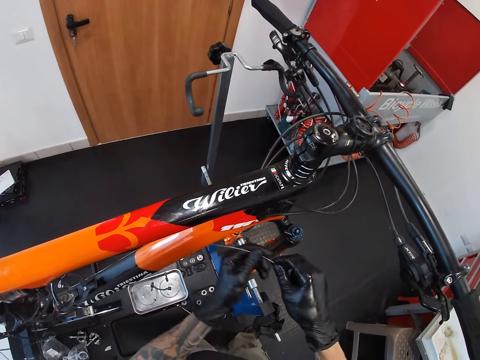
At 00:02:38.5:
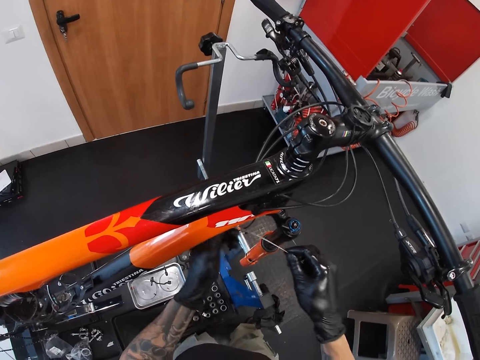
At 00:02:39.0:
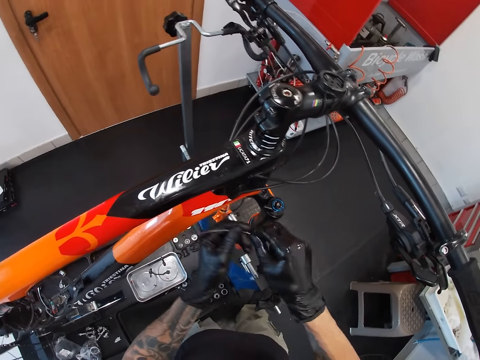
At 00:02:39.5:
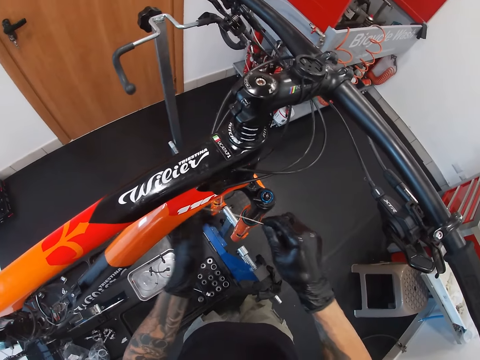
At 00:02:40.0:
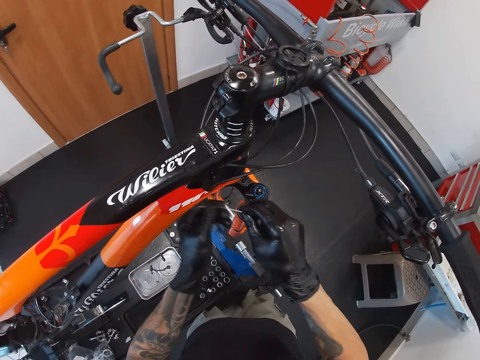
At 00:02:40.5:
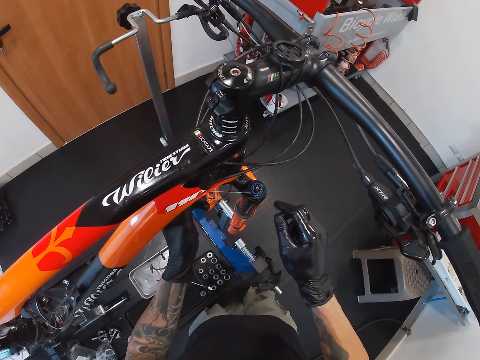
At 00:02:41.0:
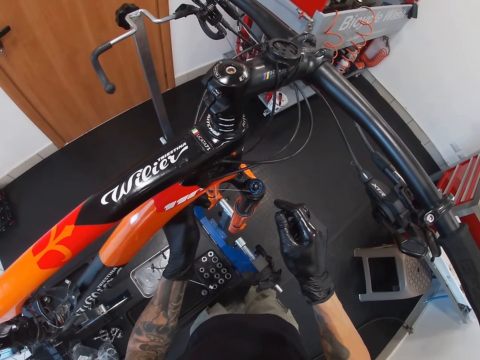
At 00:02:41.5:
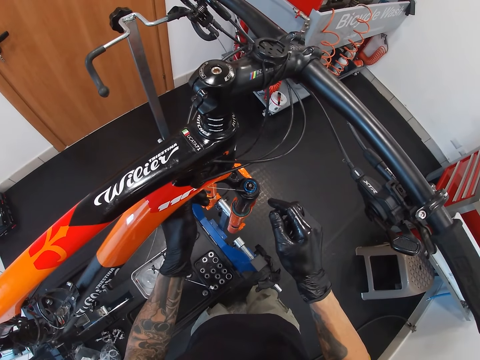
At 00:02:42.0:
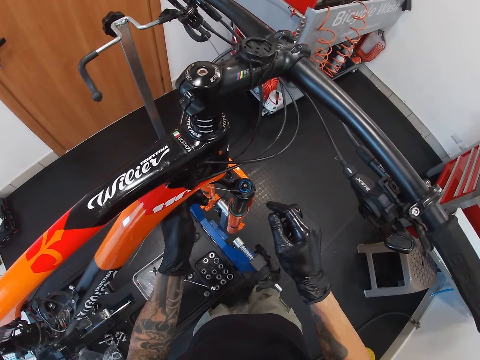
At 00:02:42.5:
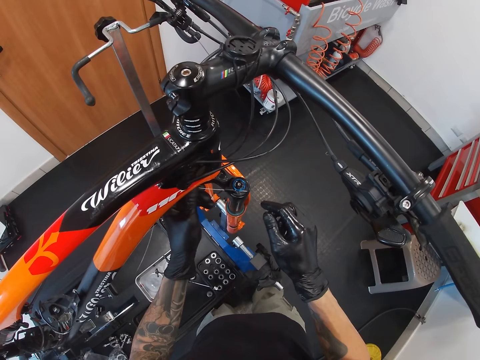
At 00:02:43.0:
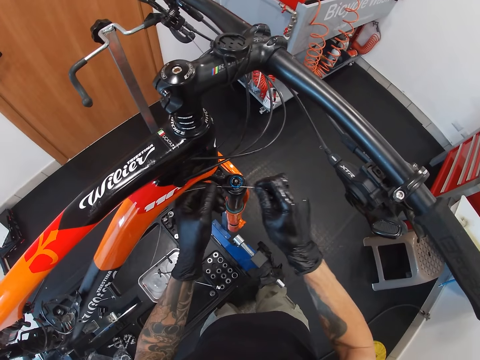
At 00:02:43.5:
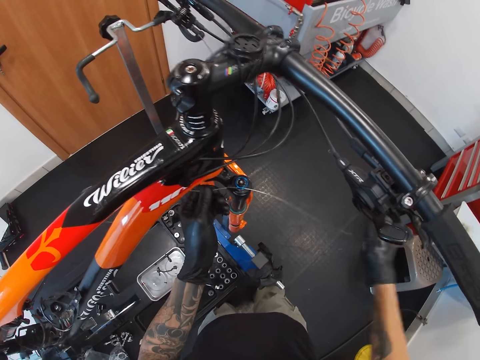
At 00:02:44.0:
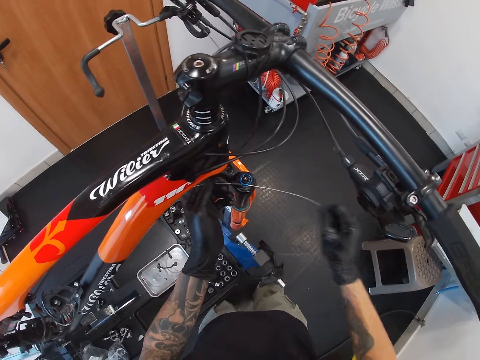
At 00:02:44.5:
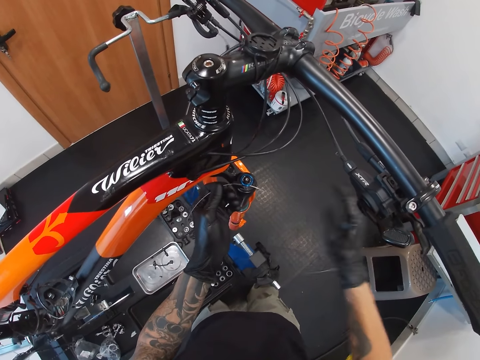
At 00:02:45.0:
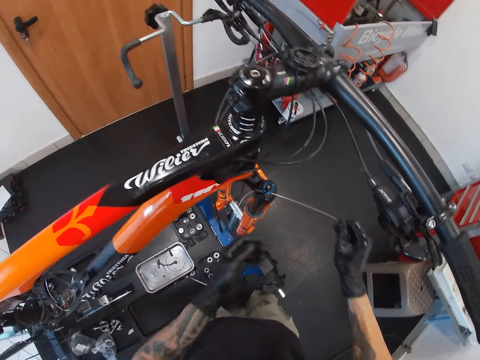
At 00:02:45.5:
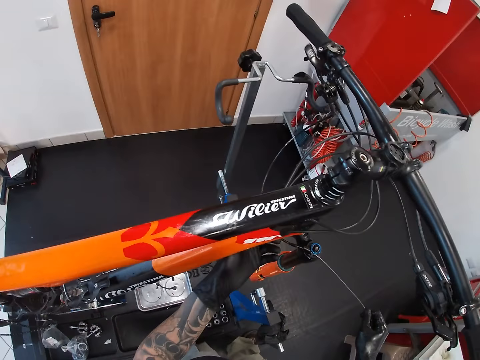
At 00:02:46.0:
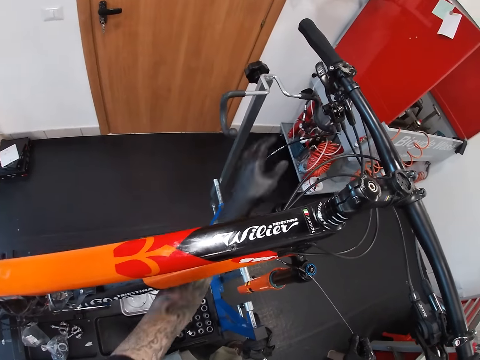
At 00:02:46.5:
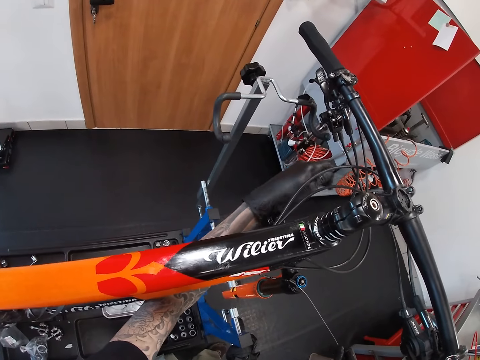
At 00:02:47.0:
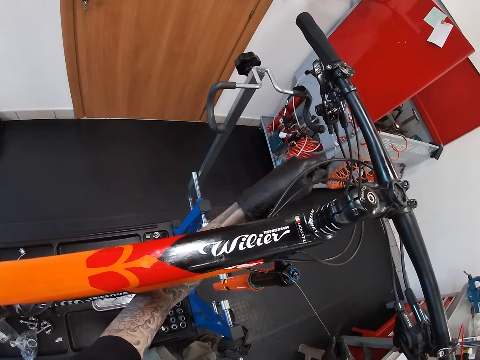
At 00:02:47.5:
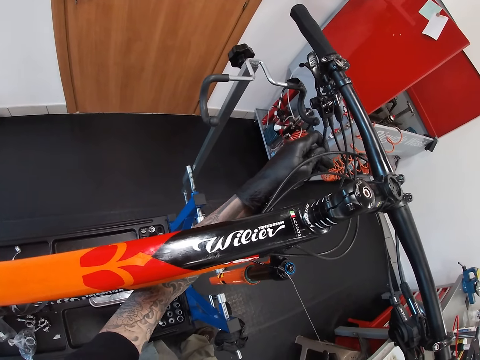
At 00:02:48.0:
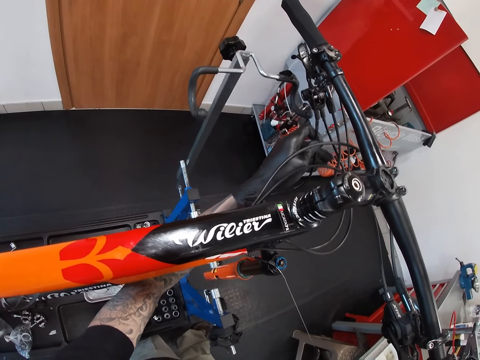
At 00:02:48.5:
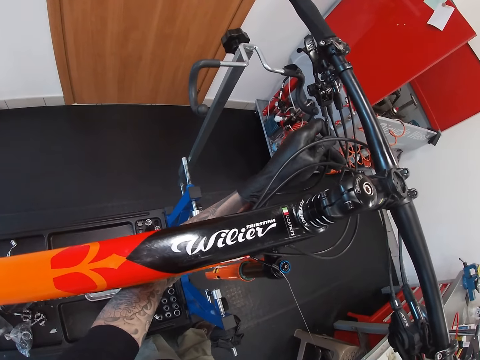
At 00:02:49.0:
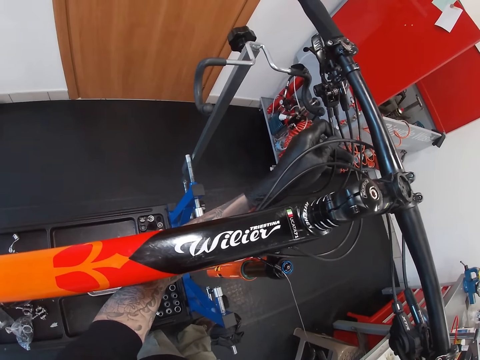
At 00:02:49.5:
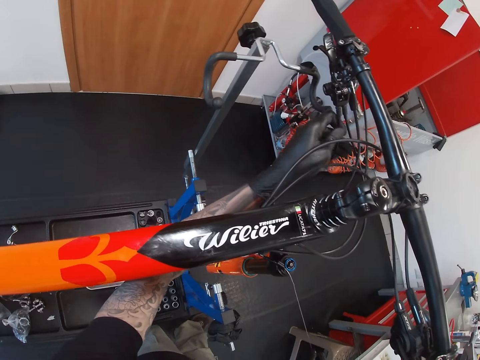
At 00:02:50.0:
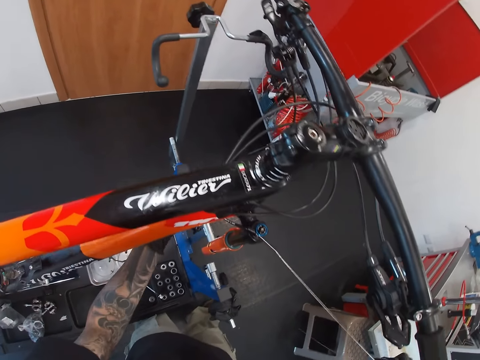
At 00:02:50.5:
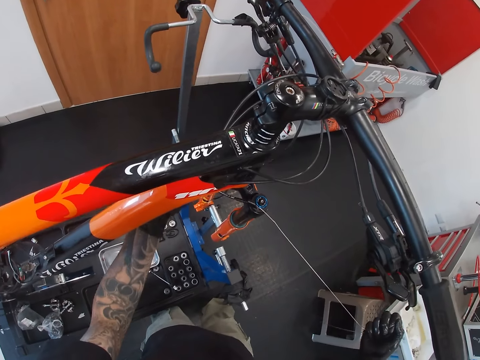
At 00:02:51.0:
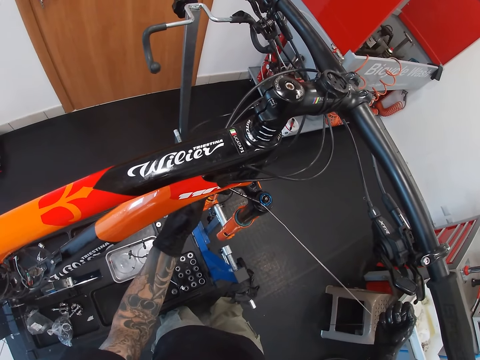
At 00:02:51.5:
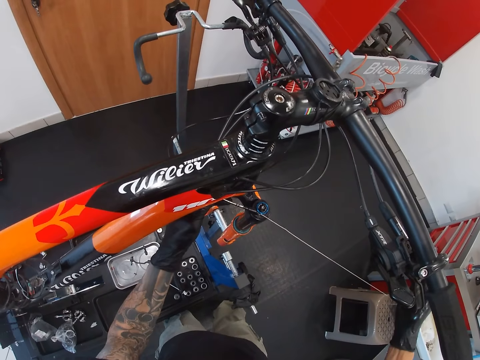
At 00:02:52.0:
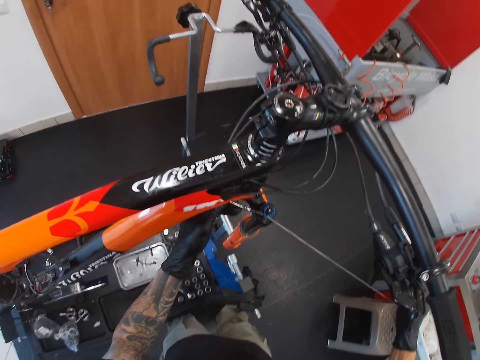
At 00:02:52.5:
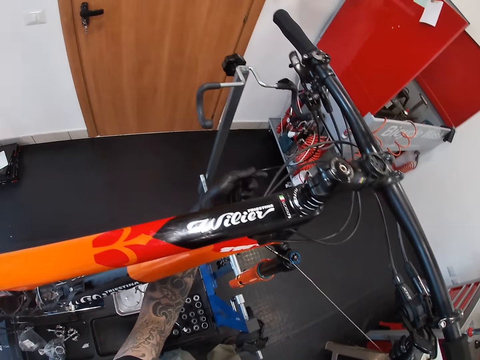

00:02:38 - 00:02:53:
The camera wearer passes the cable through the suspension fork with his hands. He pulls the wire. He attaches the brake oil tube to the brake lever with his left hand.

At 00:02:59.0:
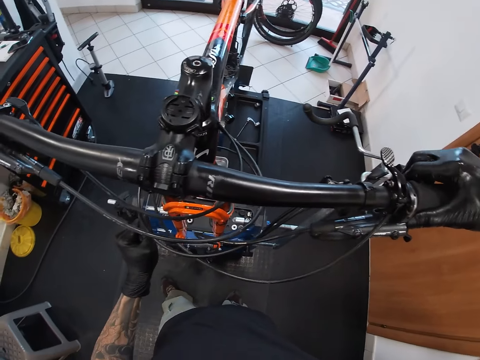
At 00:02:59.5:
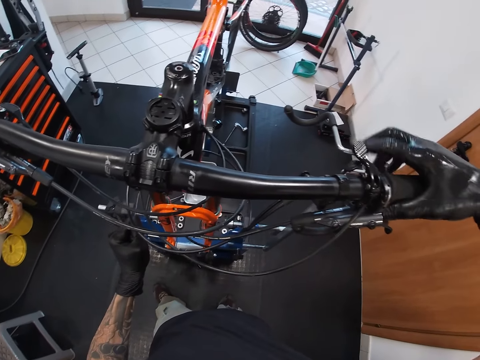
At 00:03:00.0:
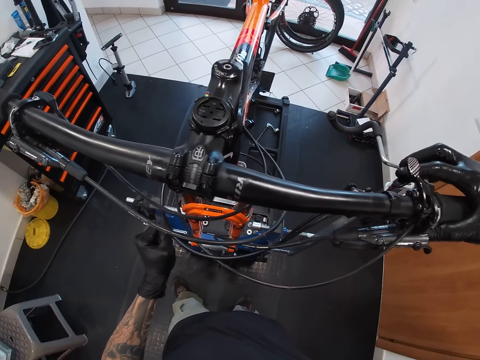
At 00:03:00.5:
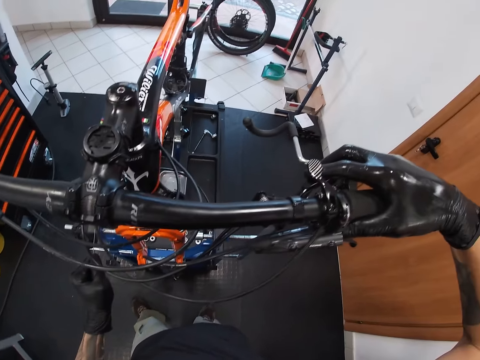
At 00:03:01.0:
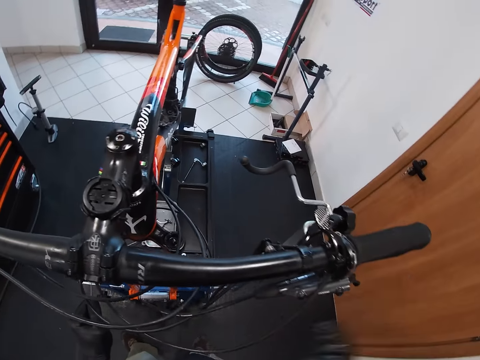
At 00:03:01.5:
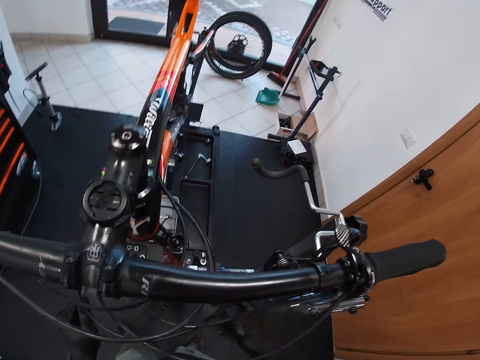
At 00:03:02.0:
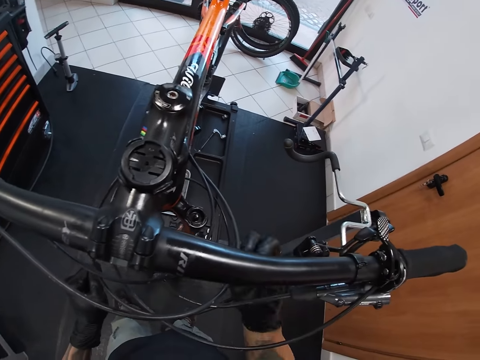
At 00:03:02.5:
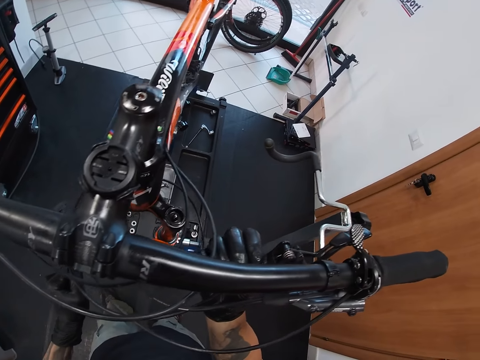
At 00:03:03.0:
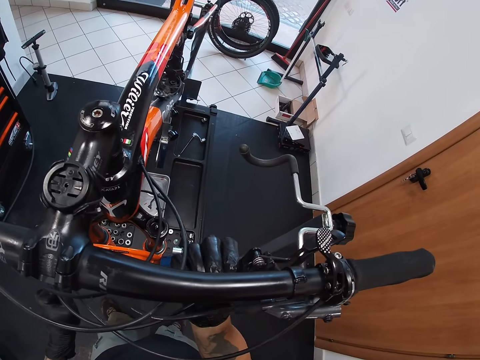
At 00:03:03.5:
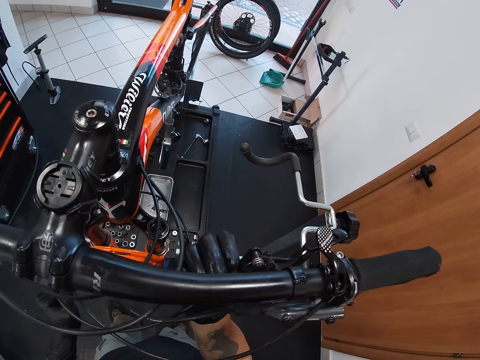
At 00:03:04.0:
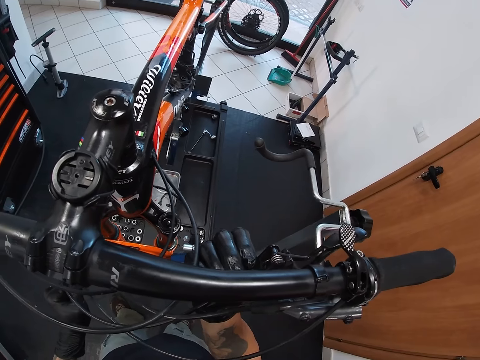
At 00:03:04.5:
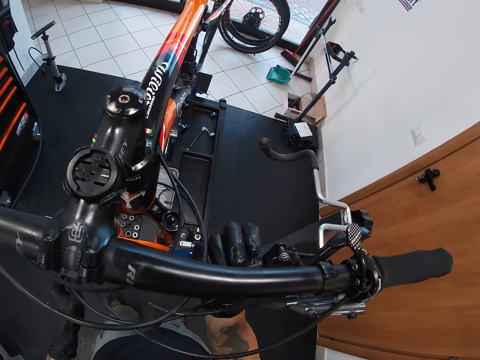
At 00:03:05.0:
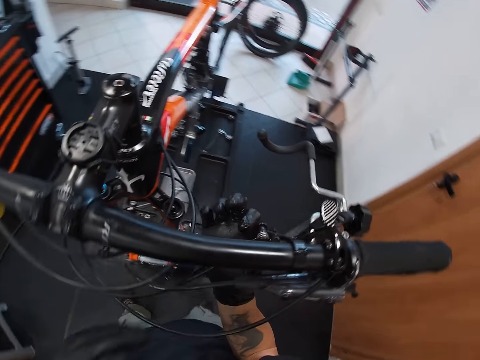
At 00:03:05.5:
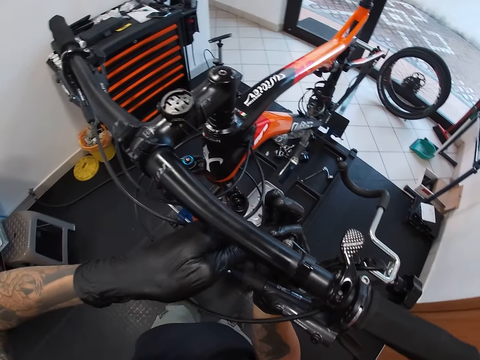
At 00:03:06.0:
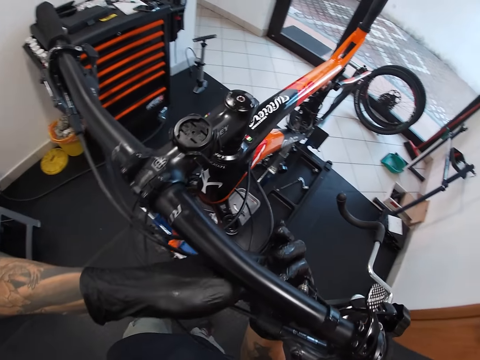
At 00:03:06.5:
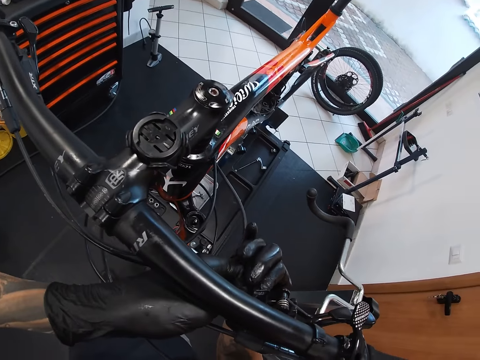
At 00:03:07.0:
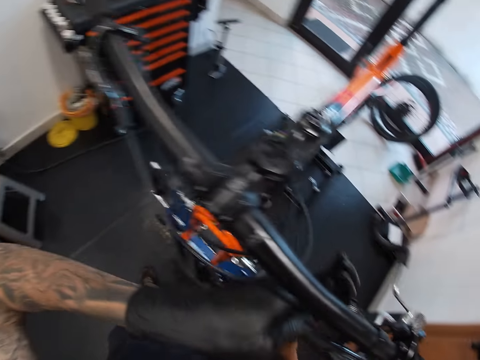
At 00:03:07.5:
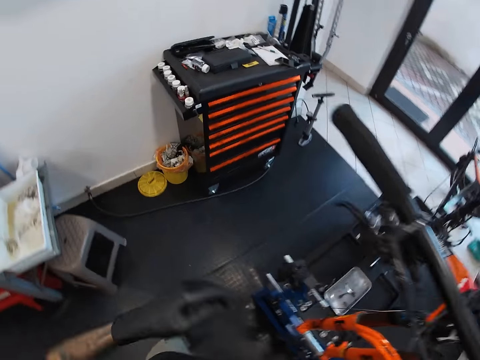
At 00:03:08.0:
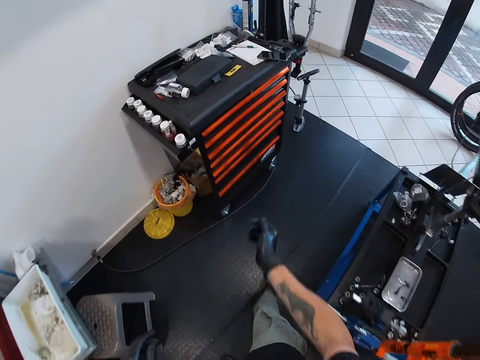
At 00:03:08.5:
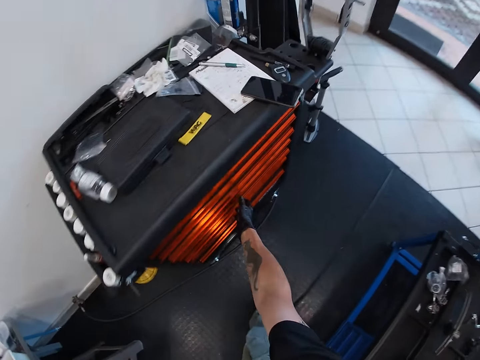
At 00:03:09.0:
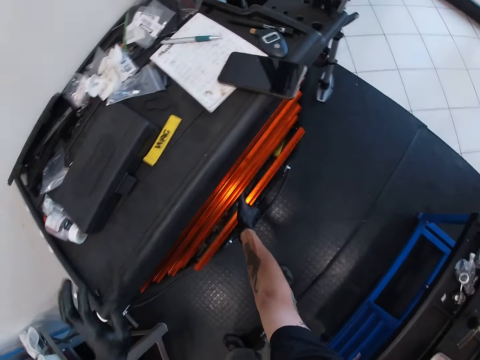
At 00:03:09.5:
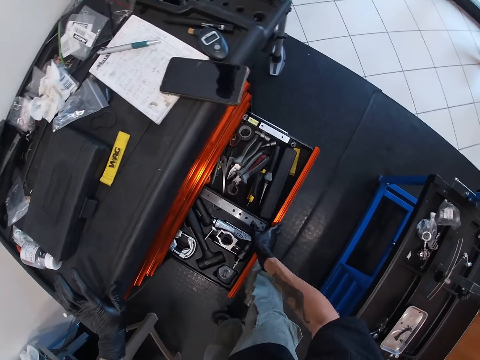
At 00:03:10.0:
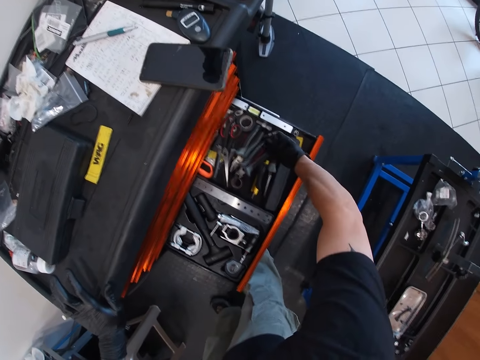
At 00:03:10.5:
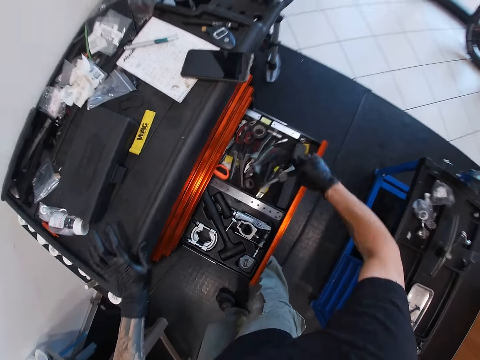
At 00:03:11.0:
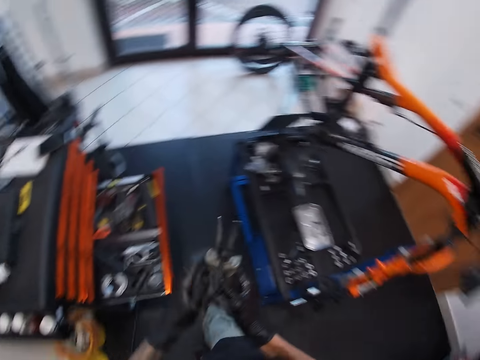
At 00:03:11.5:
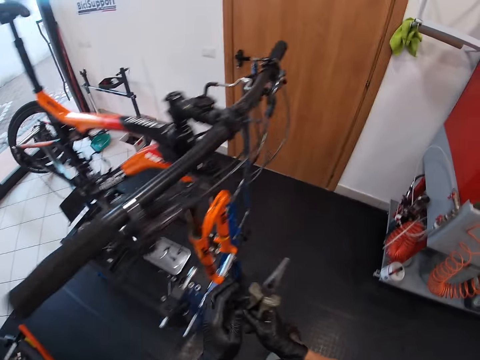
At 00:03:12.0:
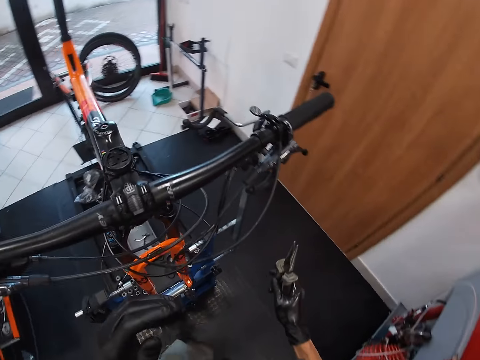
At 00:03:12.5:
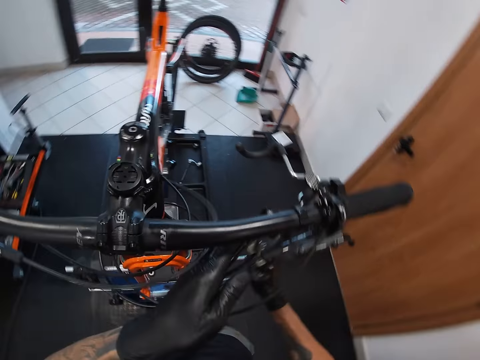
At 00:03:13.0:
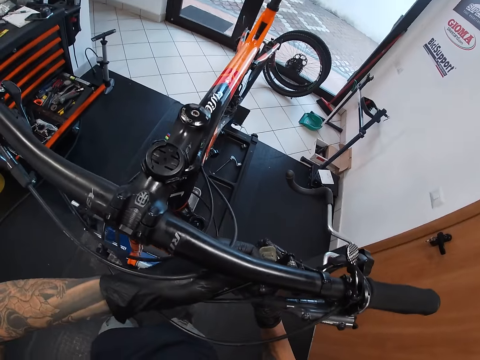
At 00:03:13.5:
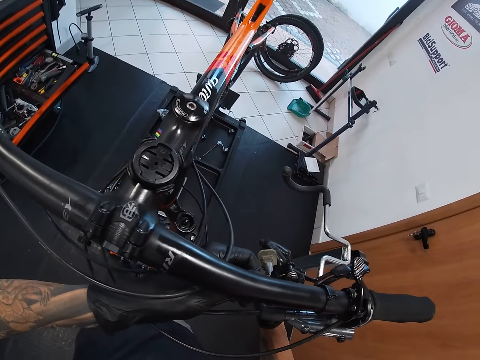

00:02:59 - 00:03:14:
The camera wearer presses the brake lever with his right hand. He fixes the brake oil tube into the brake lever with his right hand. He fixes the brake oil tube into the brake lever with his hands. He opens the cabinet with his right hand. He touches the cabinet with his left hand. He picks up a plier with his right hand. He clasps the plier with his left hand. He tightens the brake oil tube to the brake lever with the plier in his right hand.
